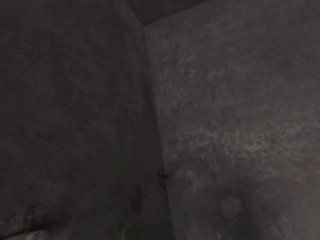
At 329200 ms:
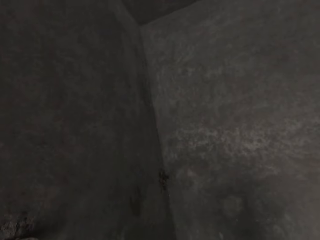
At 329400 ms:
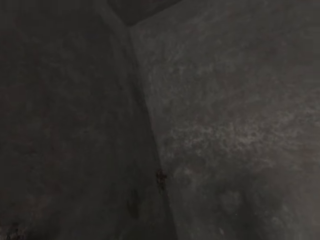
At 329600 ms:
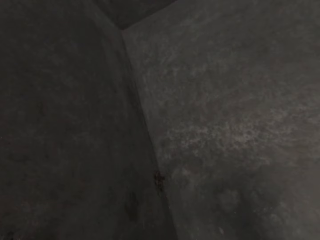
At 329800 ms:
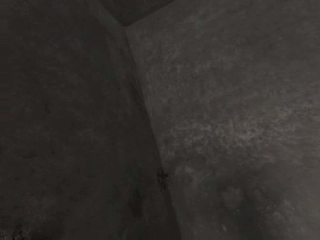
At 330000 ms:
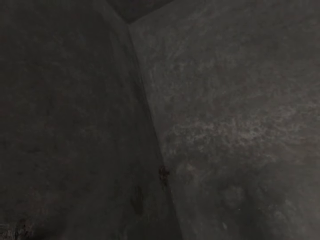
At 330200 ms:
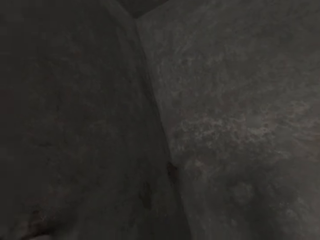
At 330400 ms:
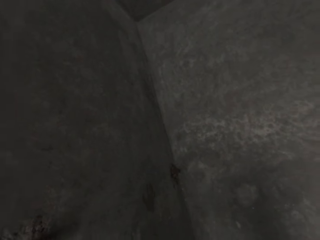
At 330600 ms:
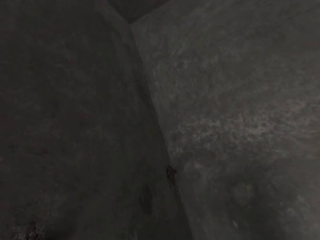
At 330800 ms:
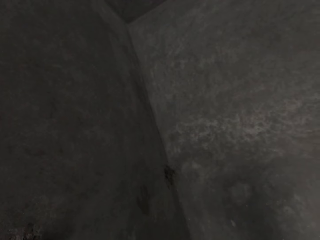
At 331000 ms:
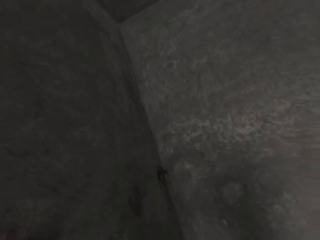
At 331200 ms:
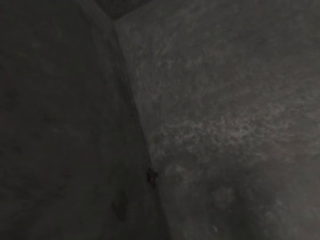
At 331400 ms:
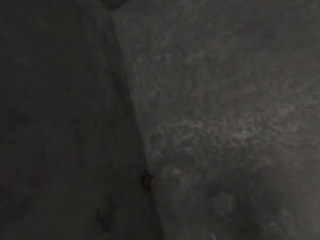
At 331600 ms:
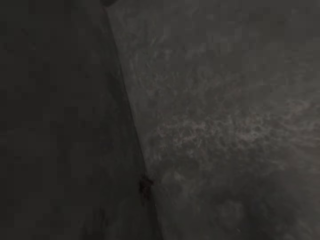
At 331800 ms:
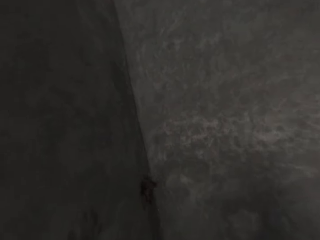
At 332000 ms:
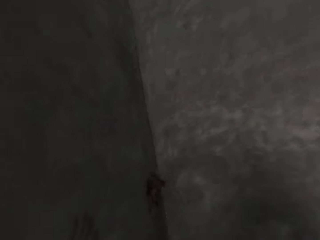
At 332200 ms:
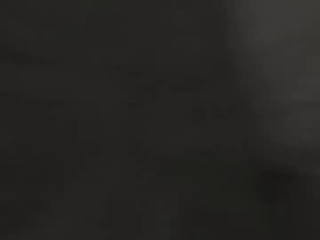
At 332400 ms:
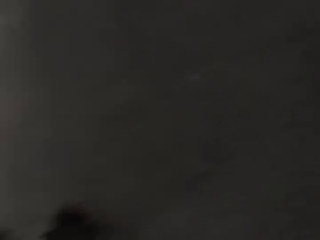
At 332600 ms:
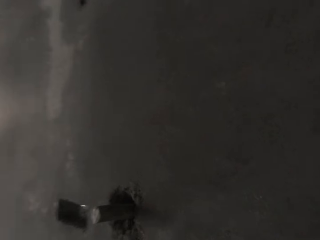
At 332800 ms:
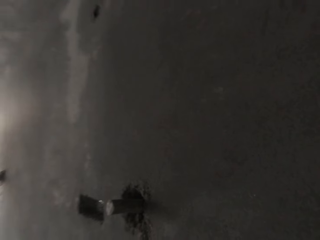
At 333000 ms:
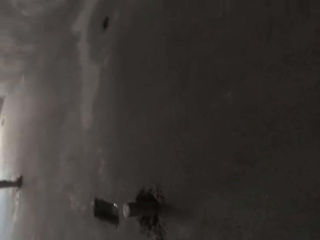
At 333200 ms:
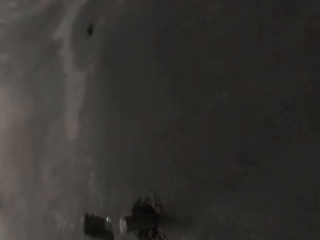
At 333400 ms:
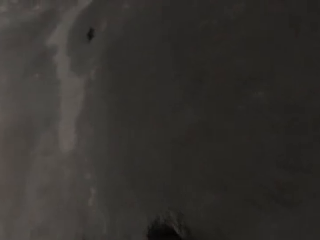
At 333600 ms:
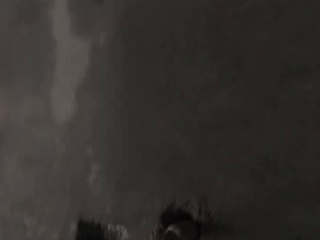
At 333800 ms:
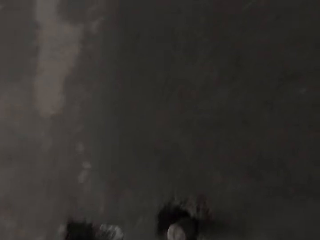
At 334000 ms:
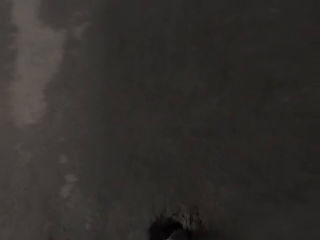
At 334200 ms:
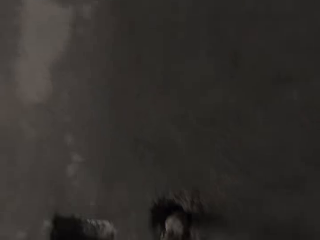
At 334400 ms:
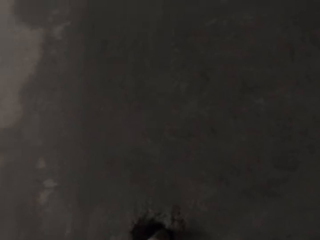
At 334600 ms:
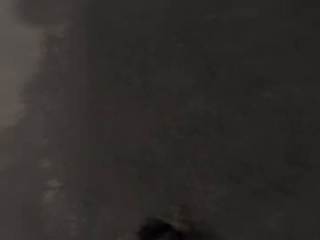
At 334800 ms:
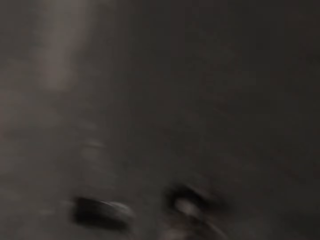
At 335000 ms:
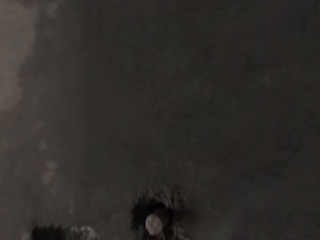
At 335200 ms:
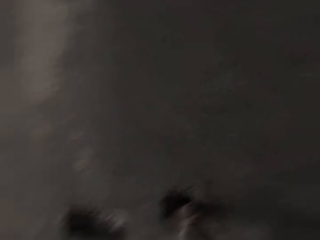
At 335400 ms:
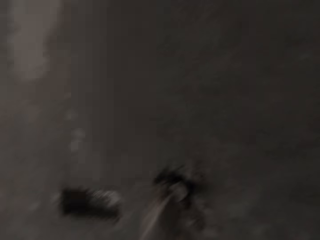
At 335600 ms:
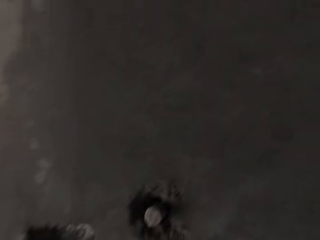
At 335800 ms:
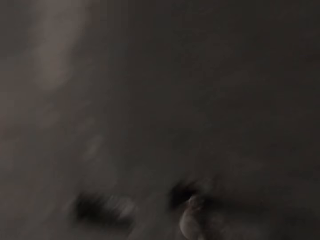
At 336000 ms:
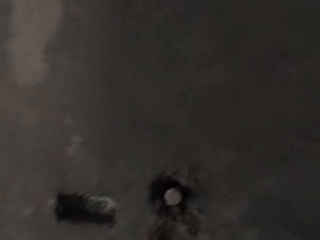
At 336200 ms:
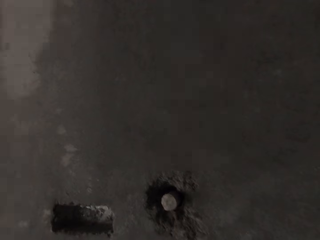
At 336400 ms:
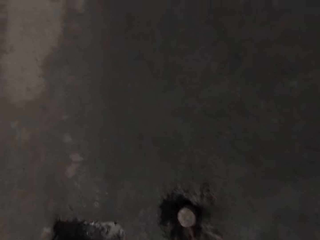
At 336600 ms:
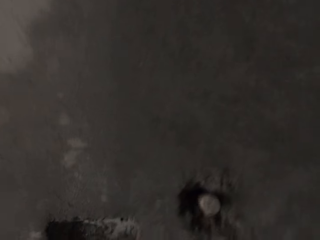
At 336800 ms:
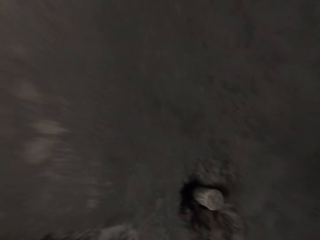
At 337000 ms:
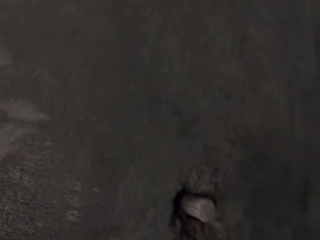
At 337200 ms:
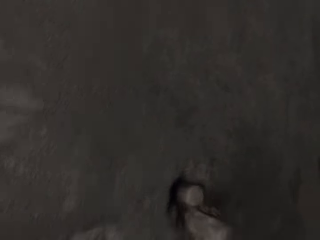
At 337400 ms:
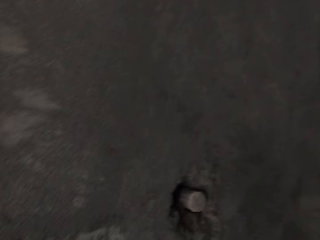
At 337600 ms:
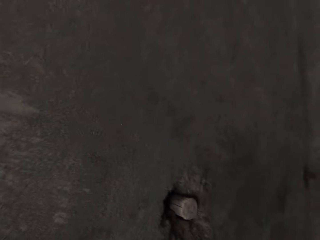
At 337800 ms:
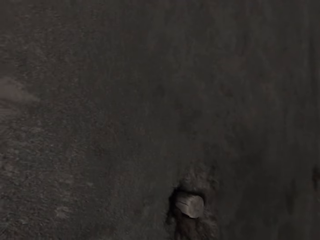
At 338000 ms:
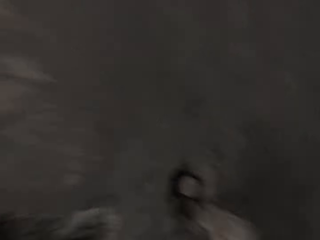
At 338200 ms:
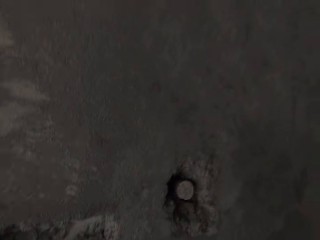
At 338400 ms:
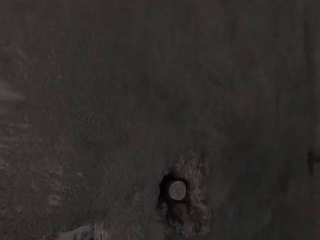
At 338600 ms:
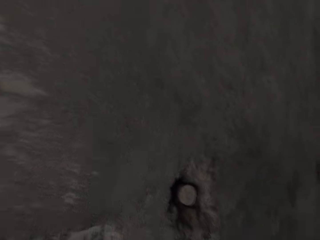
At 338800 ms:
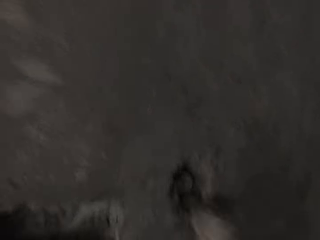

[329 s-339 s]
The camera wearer hits the bamboo scaffolding on the wall with the hammer in his right hand.

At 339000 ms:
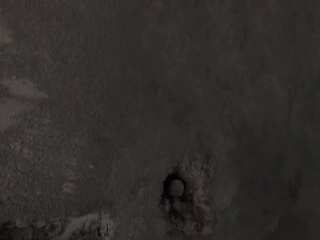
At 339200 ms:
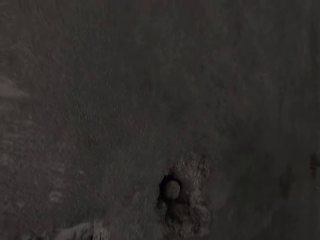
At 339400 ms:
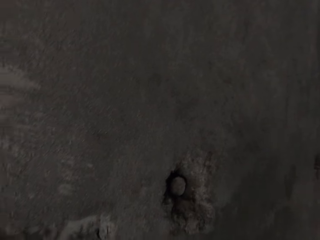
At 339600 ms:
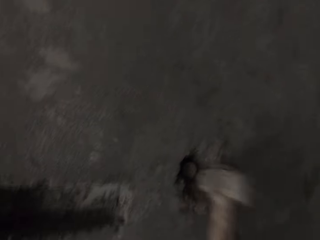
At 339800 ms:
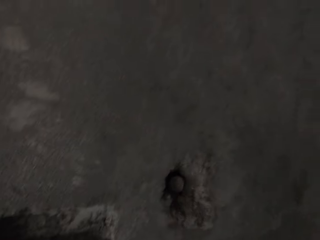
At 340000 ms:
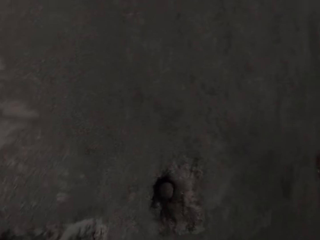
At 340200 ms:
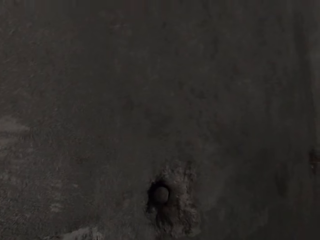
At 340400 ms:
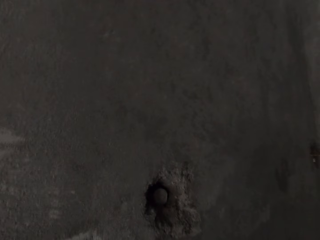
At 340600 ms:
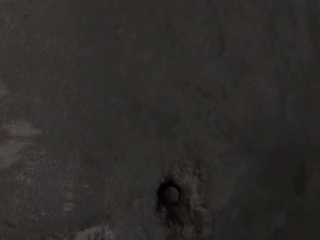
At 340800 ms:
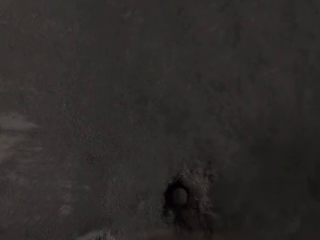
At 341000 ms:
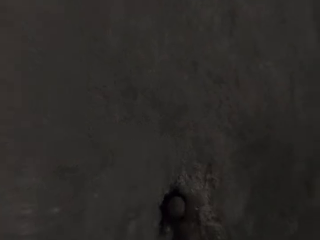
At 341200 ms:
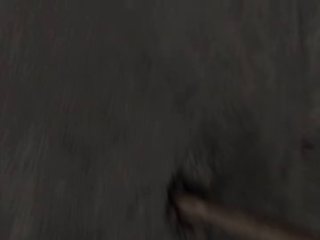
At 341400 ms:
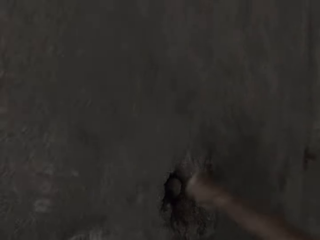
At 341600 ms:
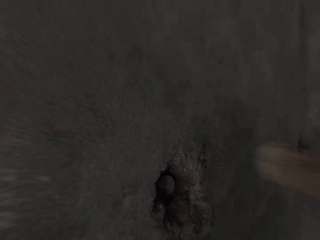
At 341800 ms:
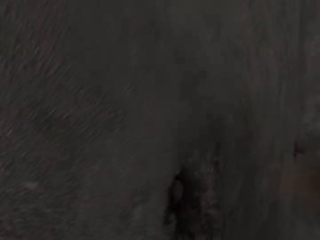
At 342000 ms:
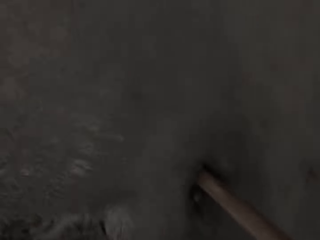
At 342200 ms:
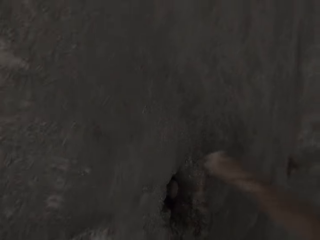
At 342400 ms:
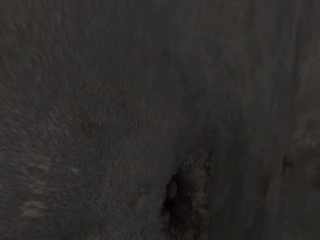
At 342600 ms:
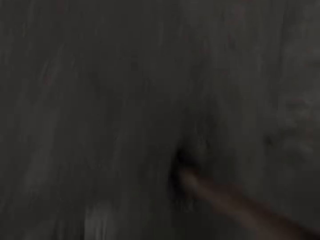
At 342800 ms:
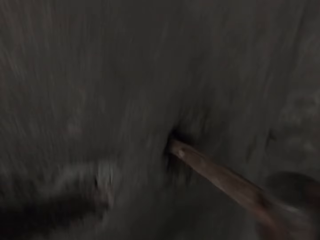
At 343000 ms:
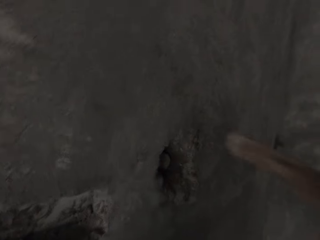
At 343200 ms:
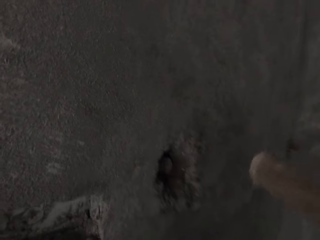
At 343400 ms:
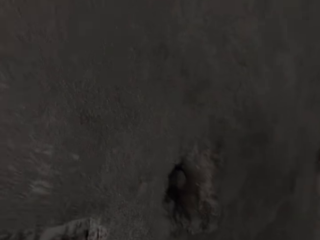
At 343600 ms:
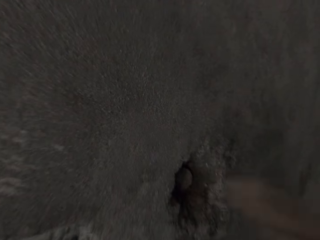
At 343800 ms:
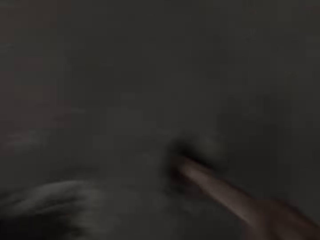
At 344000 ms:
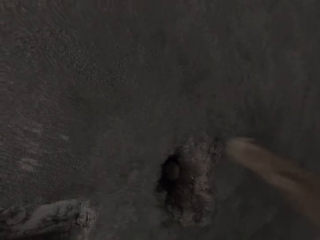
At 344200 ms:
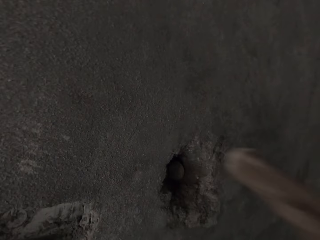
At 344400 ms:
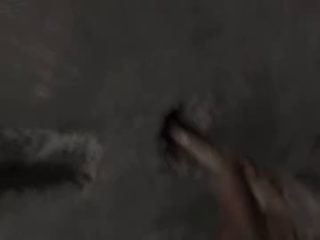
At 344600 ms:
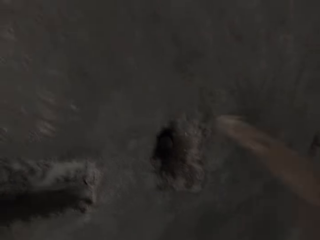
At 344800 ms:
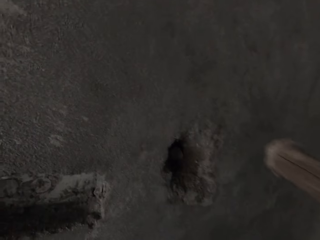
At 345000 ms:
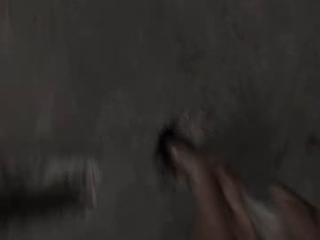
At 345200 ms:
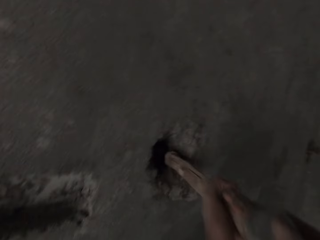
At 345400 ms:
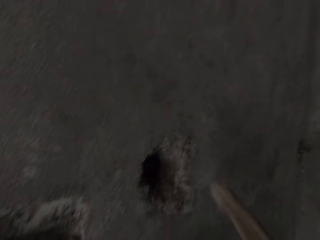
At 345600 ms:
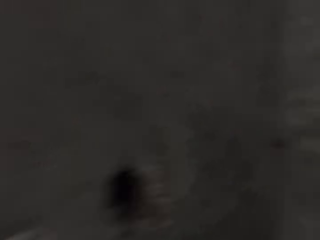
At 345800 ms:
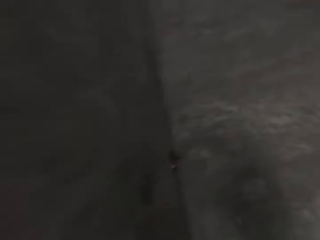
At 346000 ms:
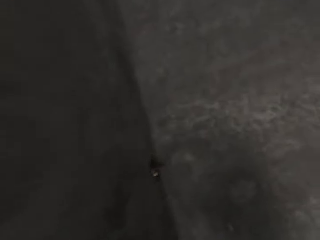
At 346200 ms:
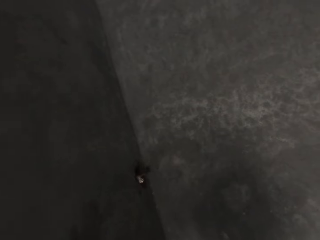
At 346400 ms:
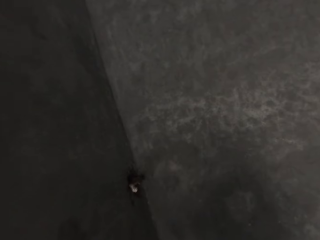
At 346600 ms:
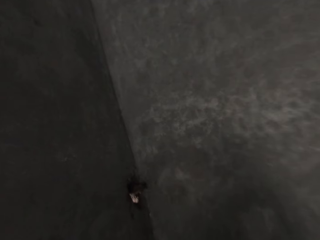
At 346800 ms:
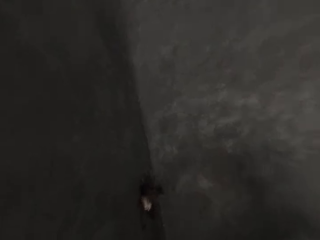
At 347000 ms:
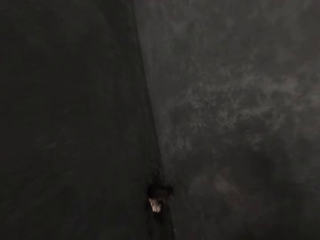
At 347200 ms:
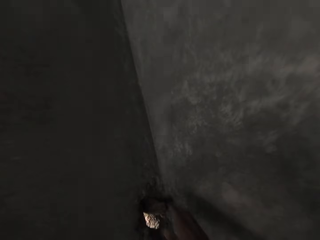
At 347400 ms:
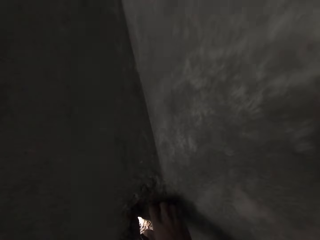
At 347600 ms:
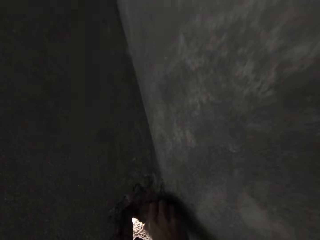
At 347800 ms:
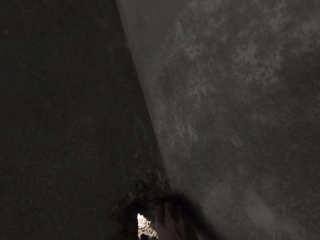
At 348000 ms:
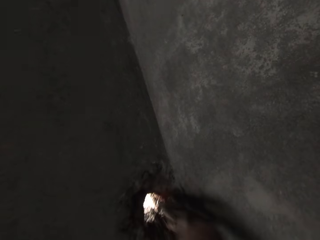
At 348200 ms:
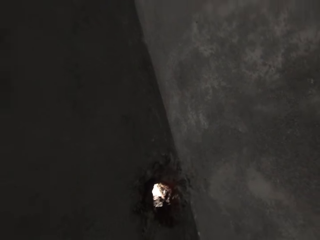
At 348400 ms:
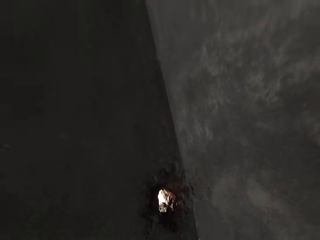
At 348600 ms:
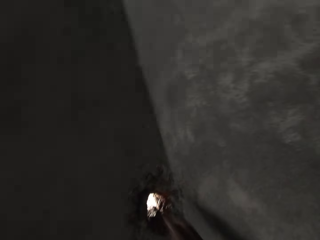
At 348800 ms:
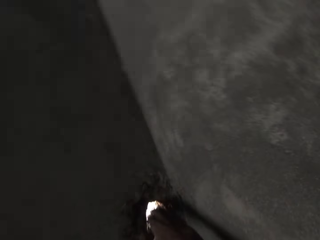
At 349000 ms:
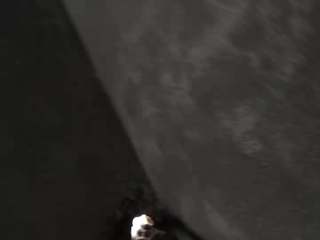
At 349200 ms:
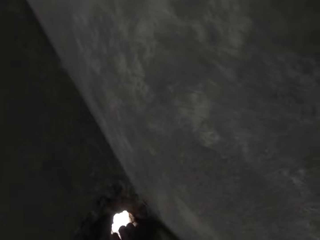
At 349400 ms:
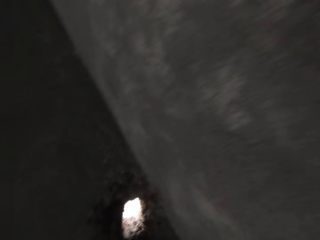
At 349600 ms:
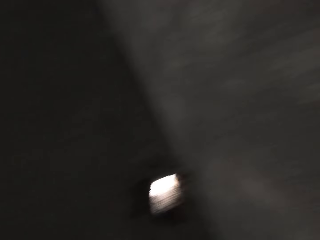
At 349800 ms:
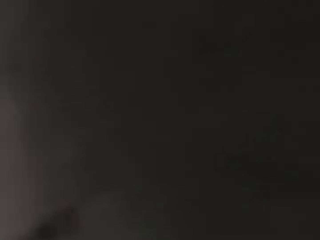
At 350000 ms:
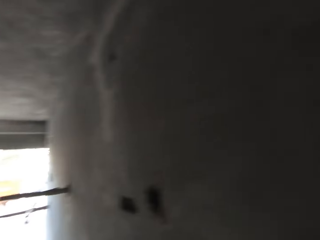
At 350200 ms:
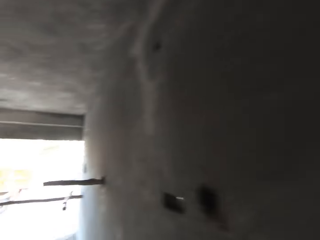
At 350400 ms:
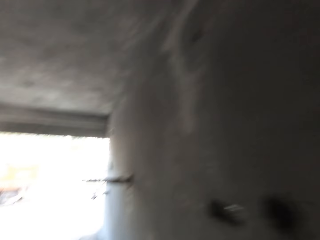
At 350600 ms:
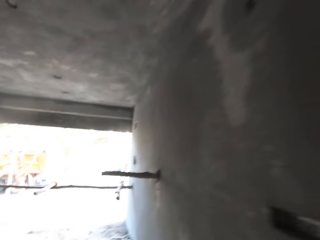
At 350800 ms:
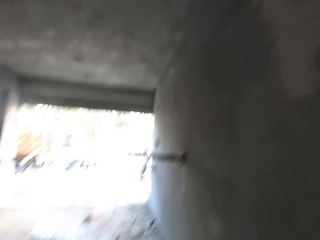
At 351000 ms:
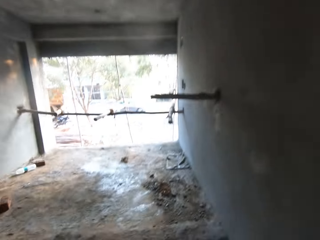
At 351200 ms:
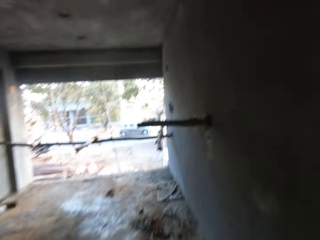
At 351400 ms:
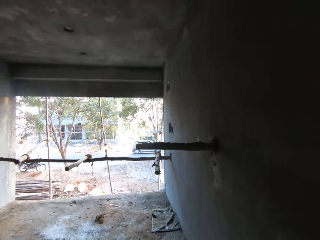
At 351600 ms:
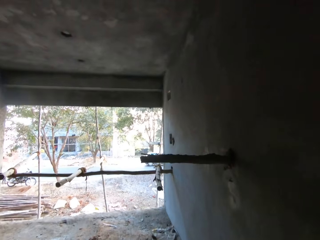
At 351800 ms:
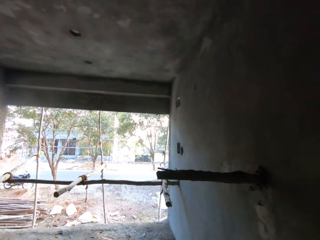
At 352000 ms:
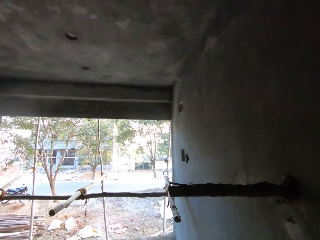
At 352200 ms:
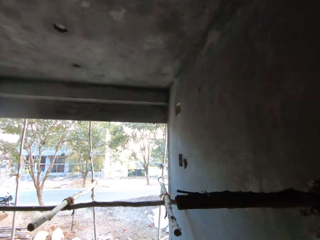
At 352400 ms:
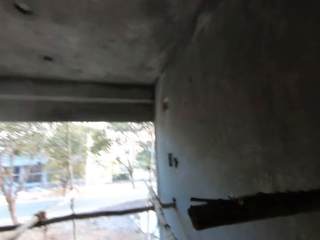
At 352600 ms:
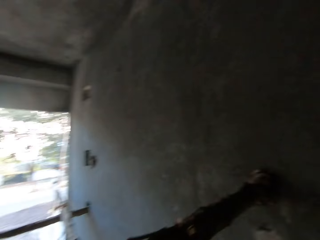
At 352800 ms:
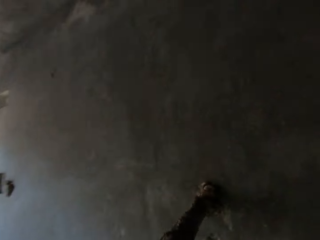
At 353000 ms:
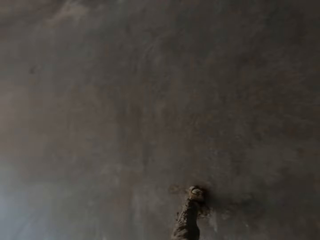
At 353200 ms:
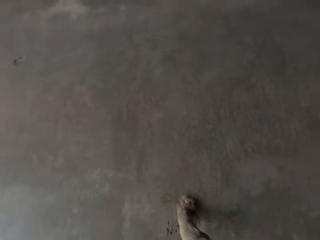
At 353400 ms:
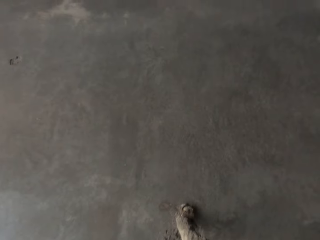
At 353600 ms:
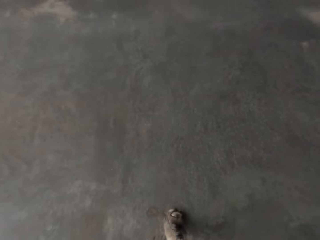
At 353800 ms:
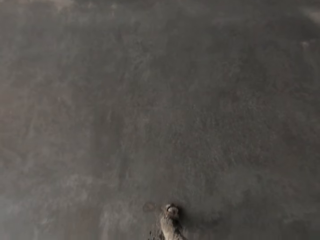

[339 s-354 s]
The camera wearer hits the handle of the hammer on the bamboo scaffolding with his hands. He removes the piece of bamboo scaffolding from the wall with his right hand. He walks in the building site.
